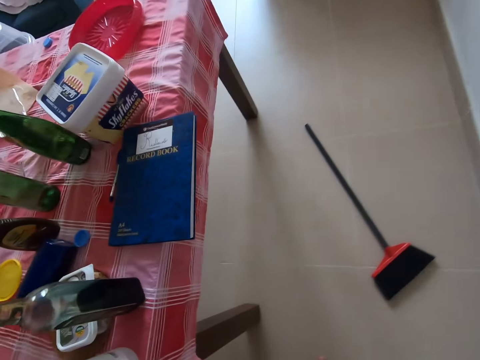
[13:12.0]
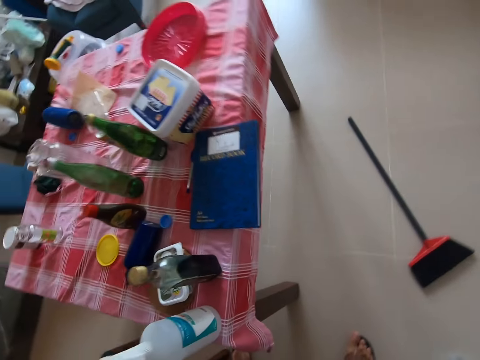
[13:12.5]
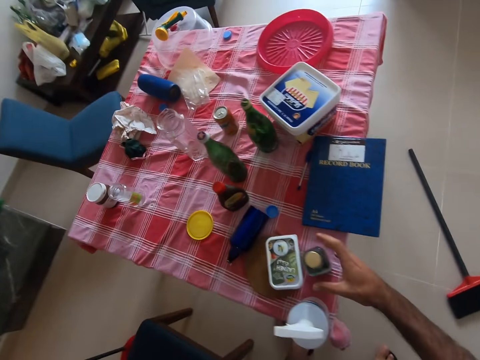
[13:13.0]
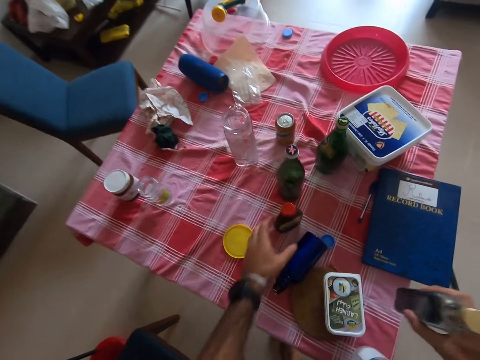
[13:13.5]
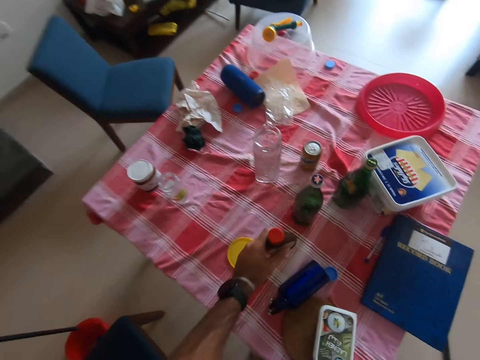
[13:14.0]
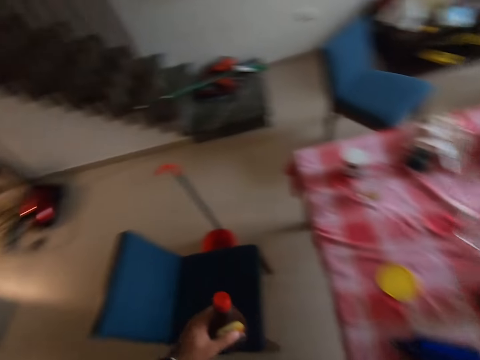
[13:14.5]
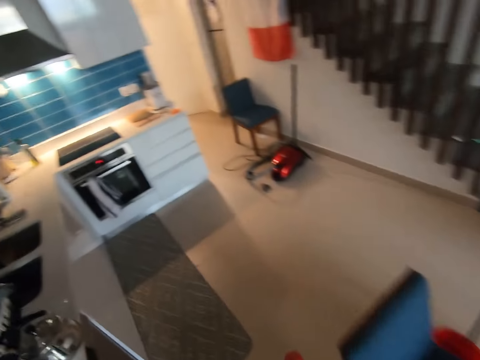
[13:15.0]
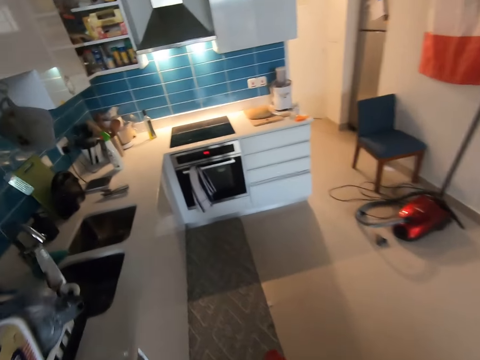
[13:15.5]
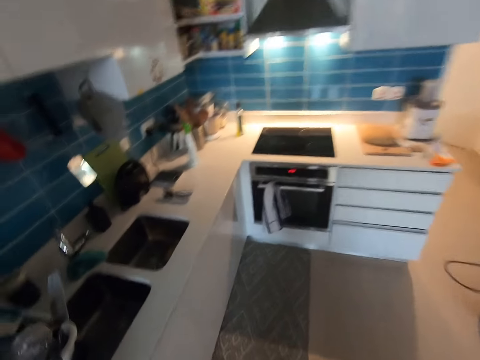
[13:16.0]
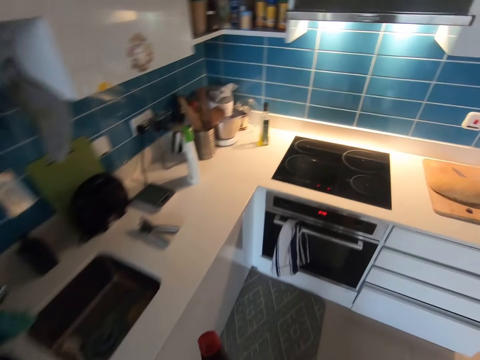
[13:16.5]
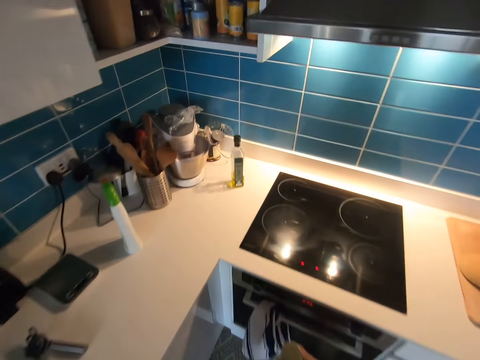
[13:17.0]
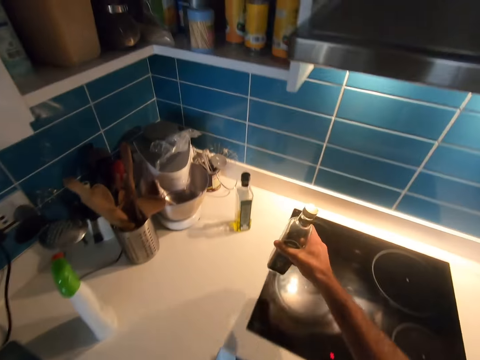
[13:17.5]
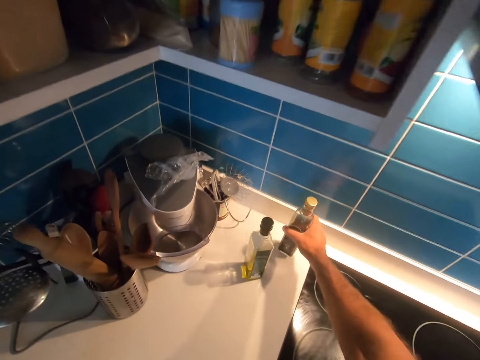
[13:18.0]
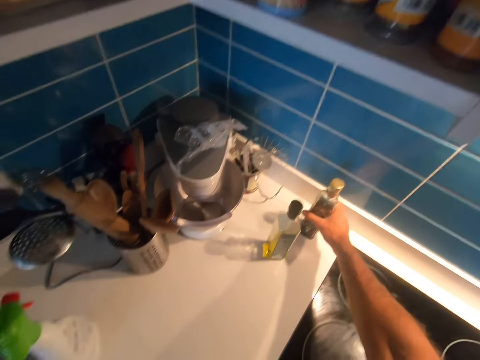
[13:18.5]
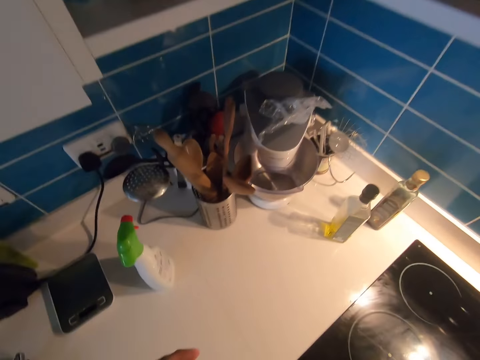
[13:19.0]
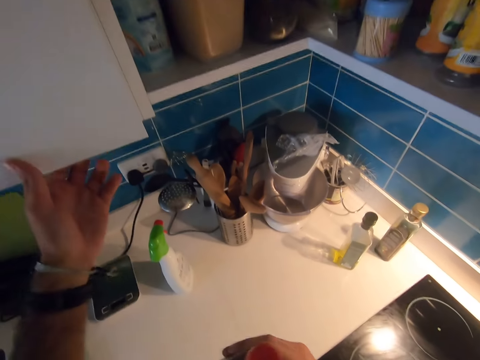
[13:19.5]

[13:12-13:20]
The camera wearer picks a bottle from the table. They pick the bottle from the table again. They turn around. They walk to the kitchen and place the bottle on the countertop.

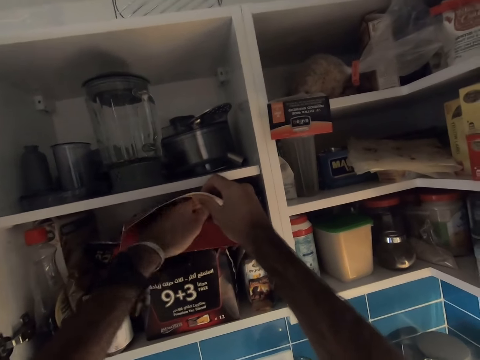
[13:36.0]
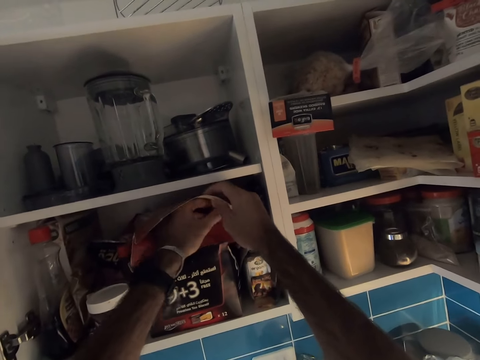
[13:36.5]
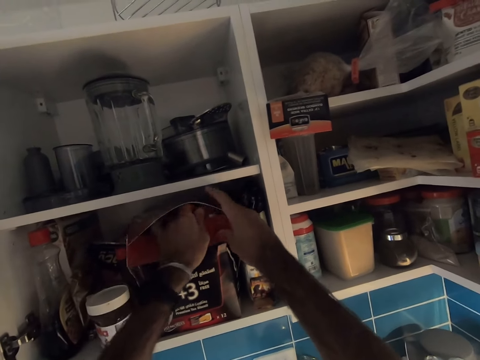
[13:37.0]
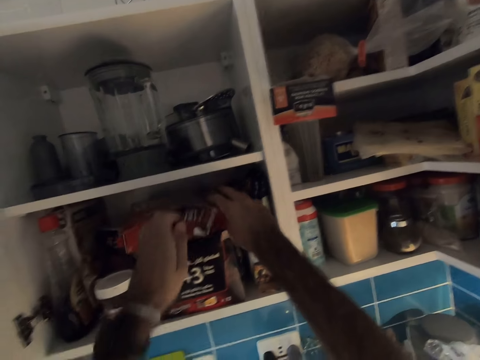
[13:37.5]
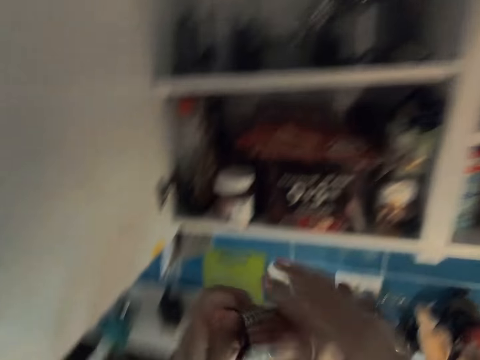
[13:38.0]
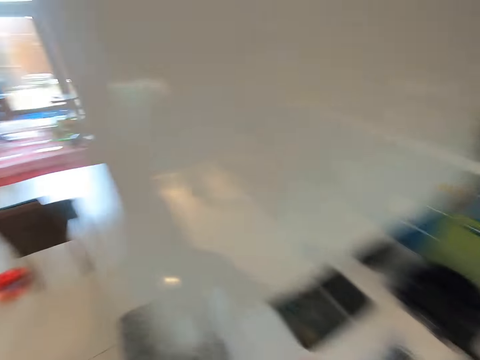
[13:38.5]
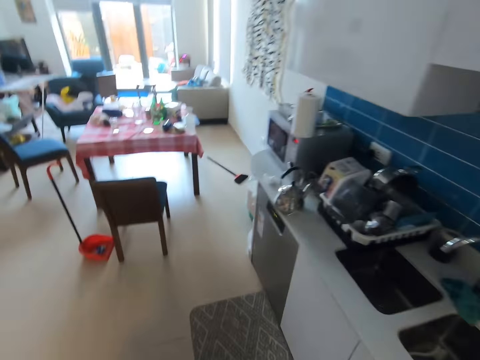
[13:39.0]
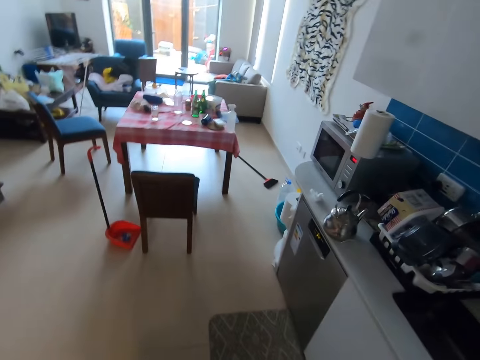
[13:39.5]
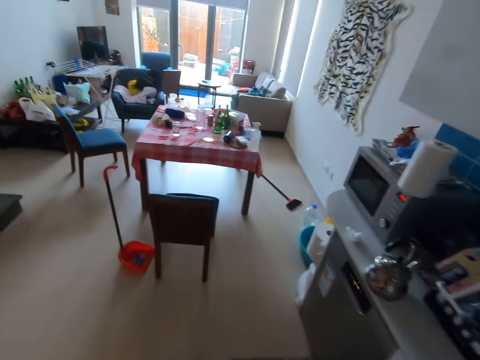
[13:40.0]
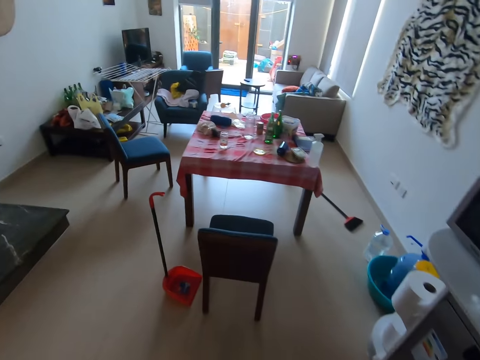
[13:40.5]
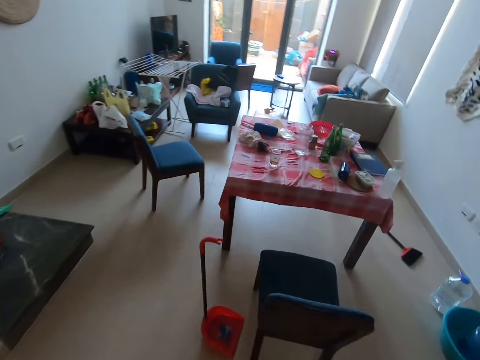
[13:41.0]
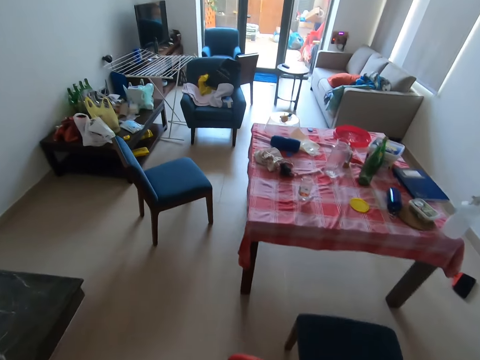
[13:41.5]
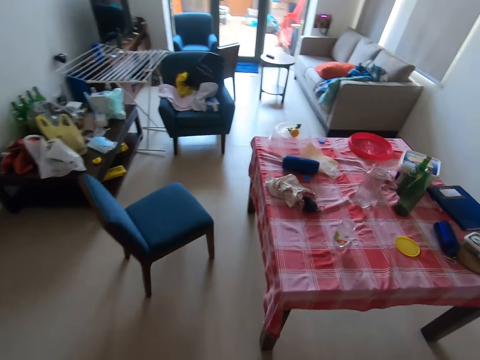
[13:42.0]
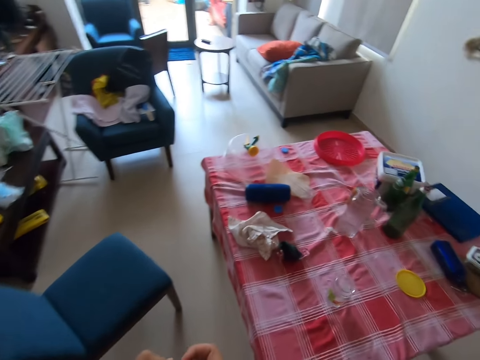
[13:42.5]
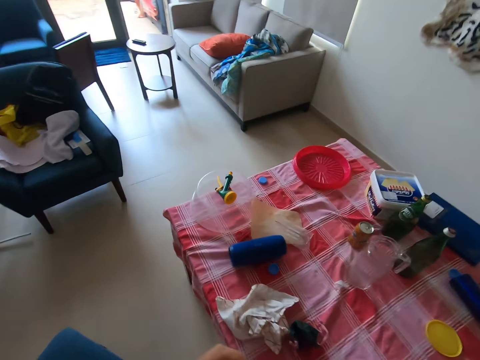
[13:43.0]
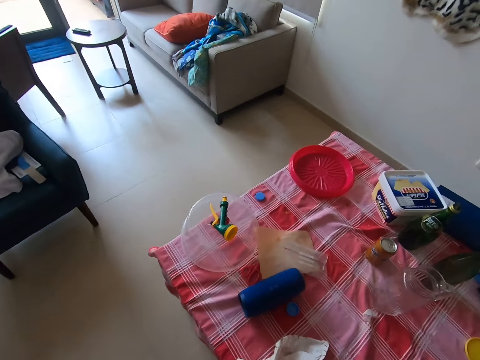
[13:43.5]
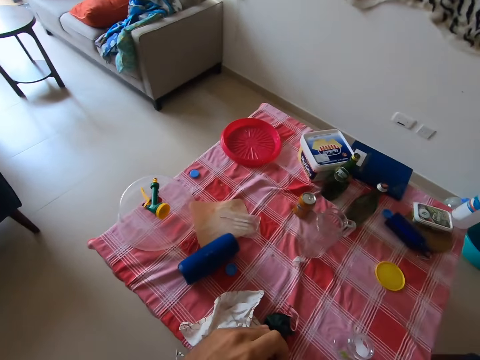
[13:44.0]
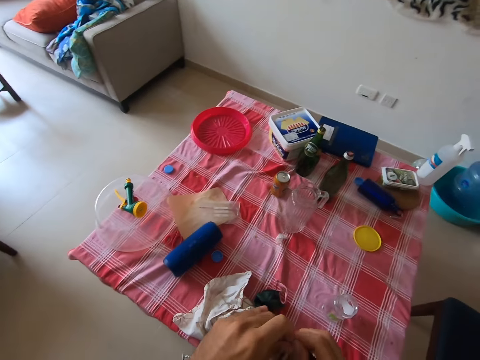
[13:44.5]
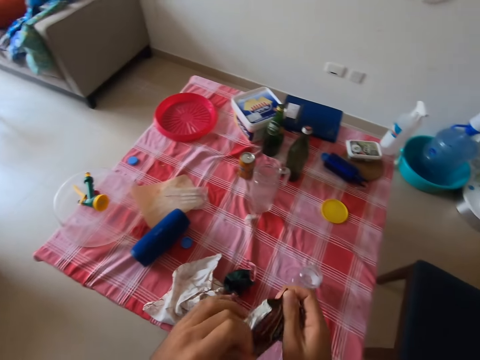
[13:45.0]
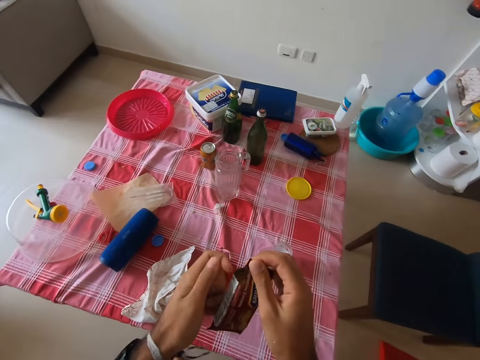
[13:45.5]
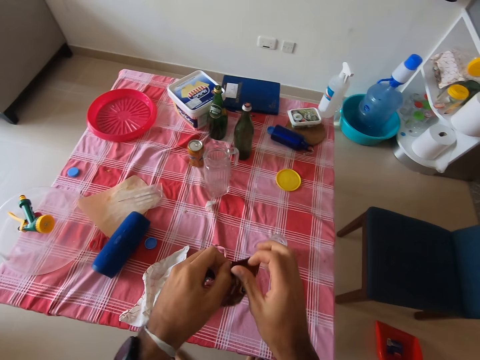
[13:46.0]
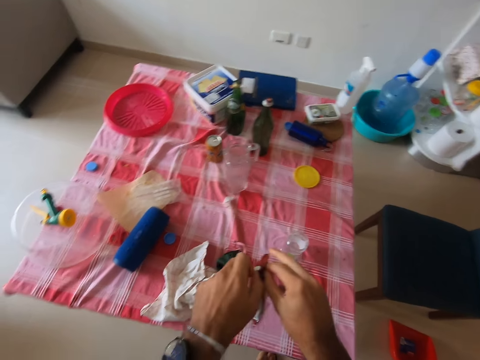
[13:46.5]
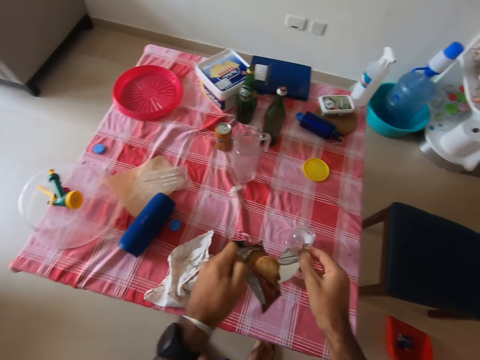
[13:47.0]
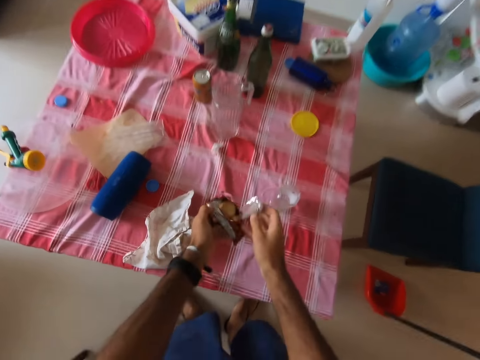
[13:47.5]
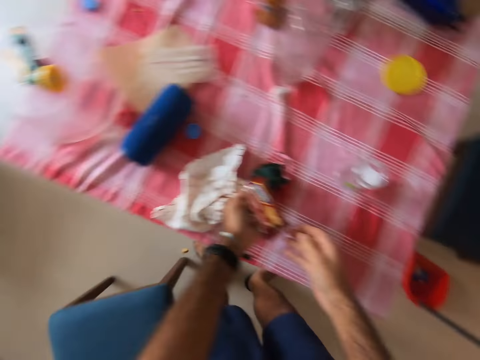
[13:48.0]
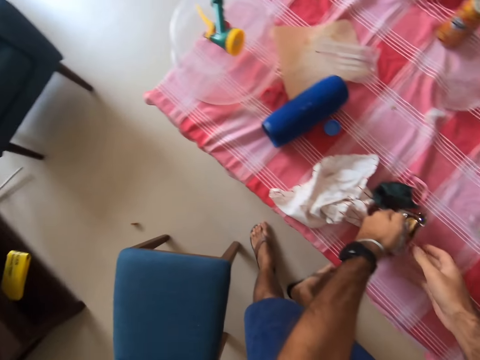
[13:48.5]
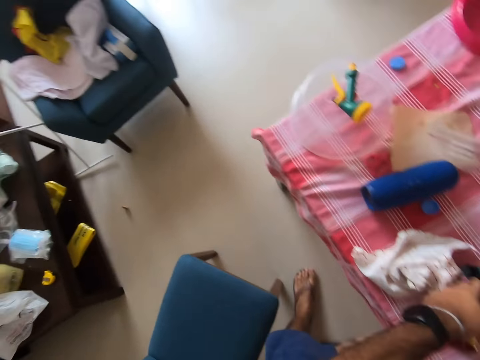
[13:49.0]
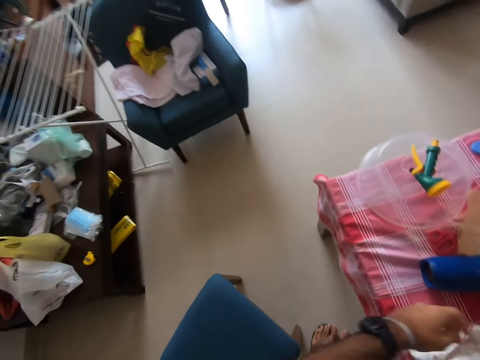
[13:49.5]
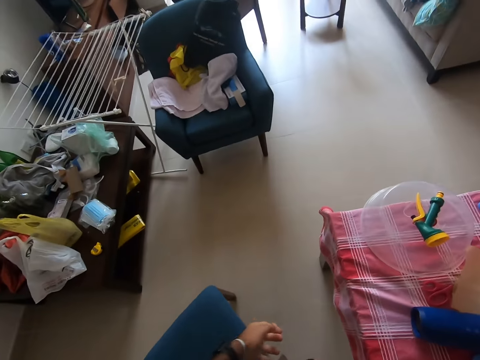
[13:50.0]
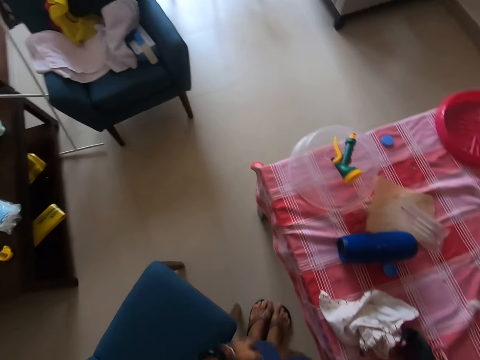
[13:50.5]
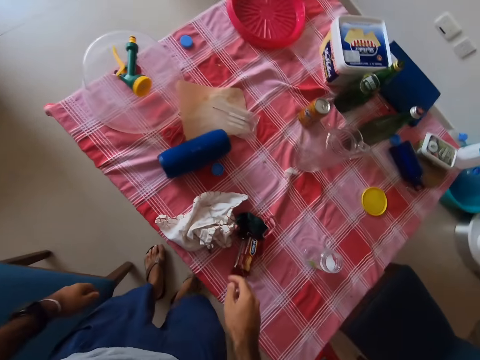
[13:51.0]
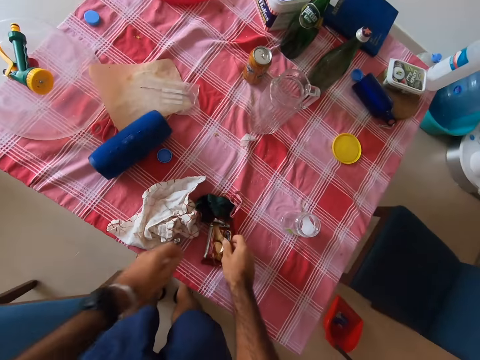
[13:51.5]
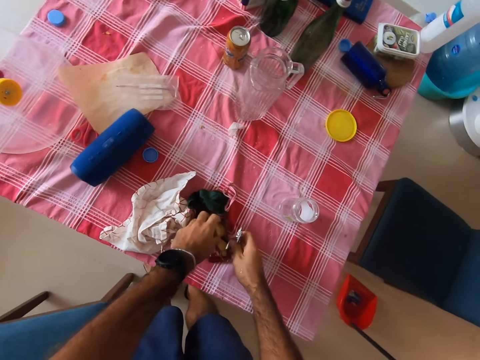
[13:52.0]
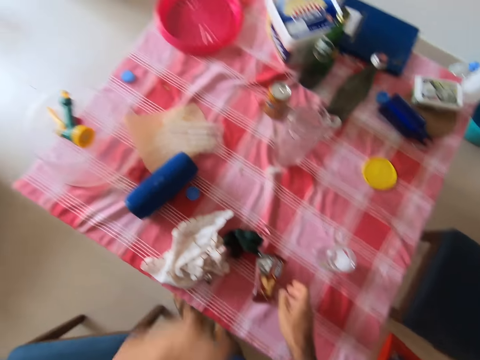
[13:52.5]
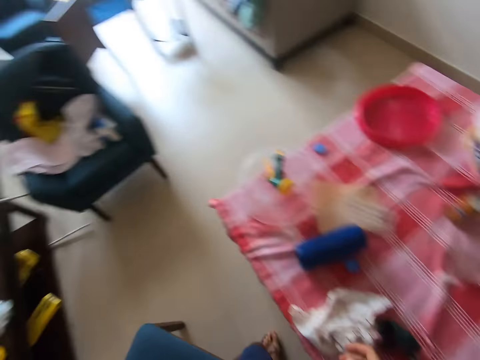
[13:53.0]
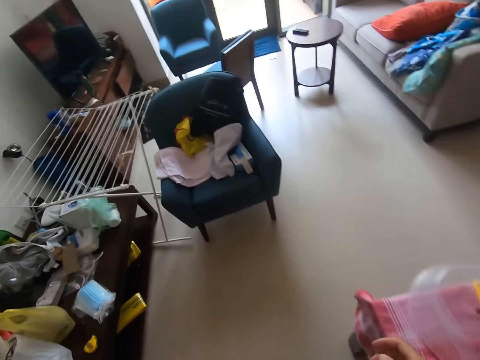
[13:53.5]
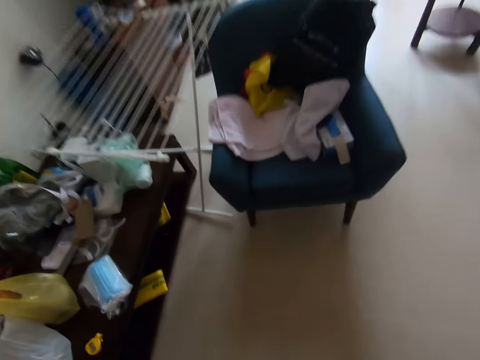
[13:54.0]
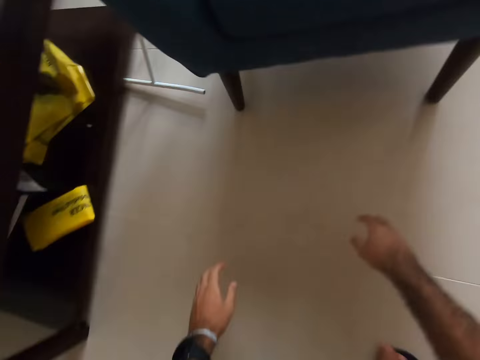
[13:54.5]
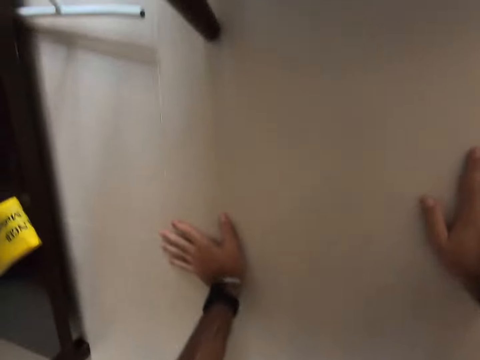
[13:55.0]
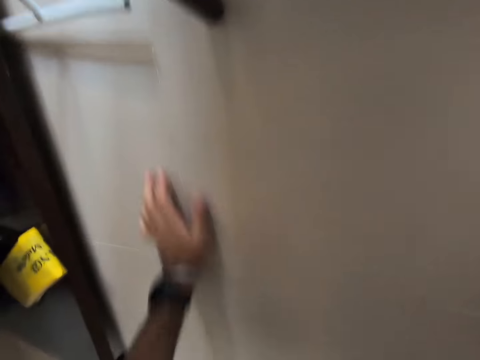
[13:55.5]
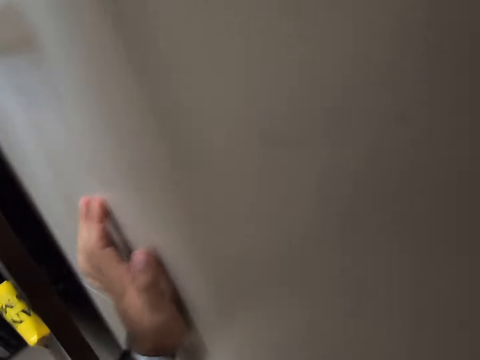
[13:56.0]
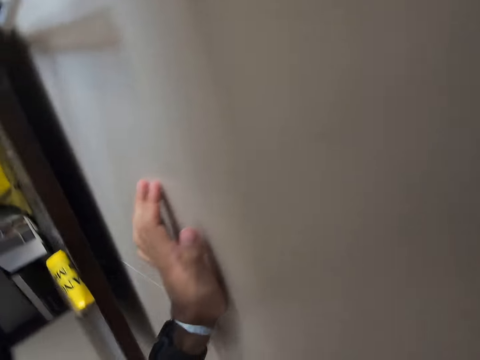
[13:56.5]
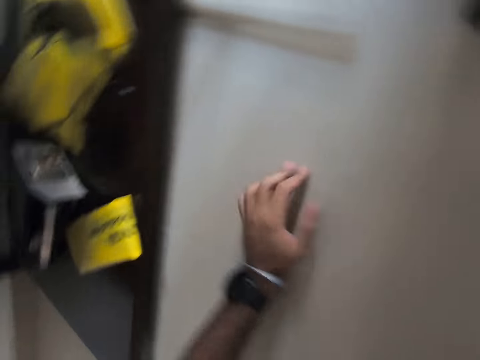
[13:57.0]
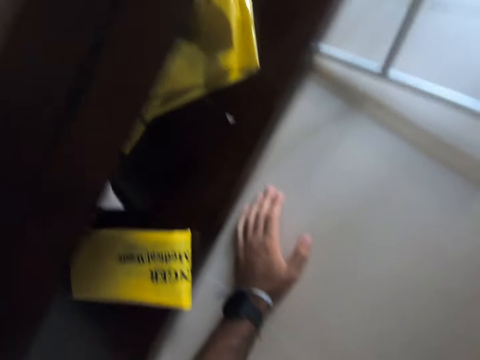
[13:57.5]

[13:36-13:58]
The camera wearer picks a packet of biscuits from the box. They close the cabinet. They walk to the table and place the packet of biscuits on the table. They open the packet of biscuits. They place the packet of biscuits on the table. They pick a piece of biscuit from the table and eat the biscuit. They walk on the floor. They bend down on the floor. They look under the shelf.
